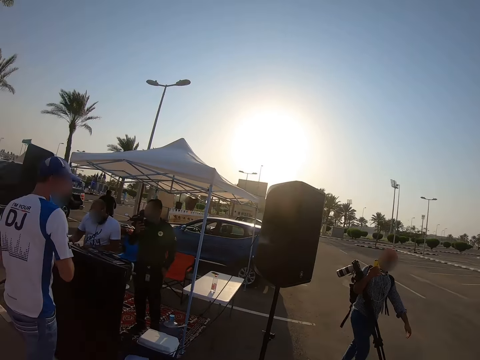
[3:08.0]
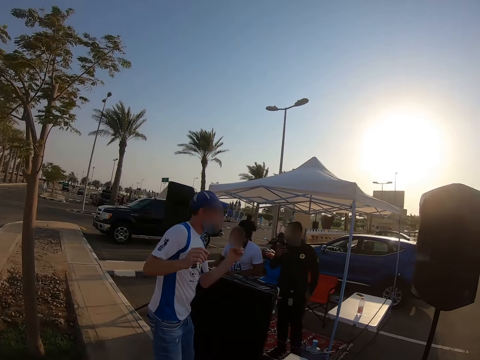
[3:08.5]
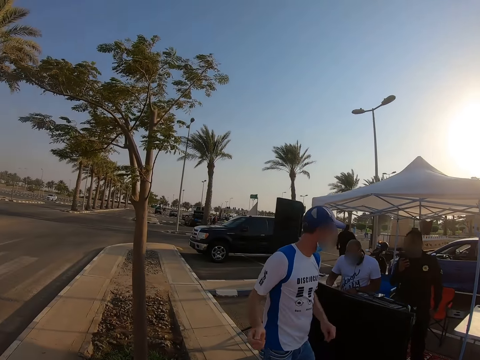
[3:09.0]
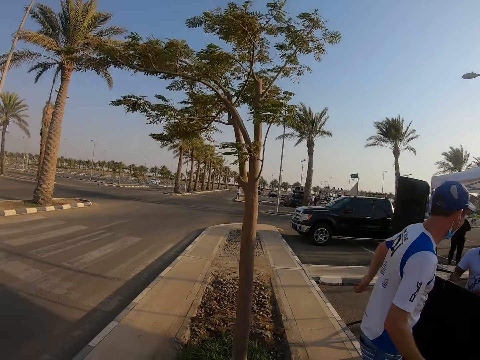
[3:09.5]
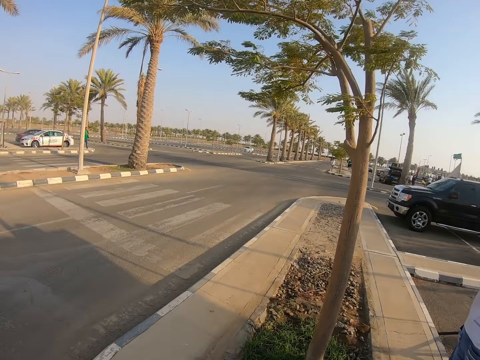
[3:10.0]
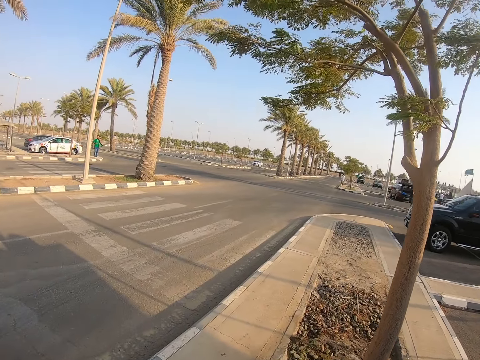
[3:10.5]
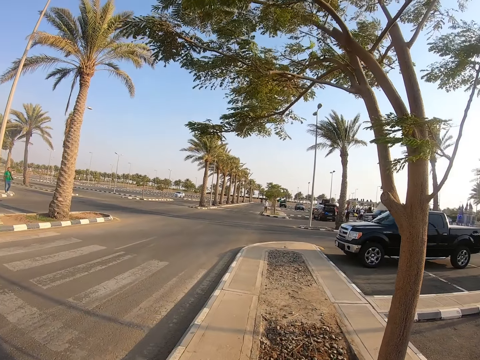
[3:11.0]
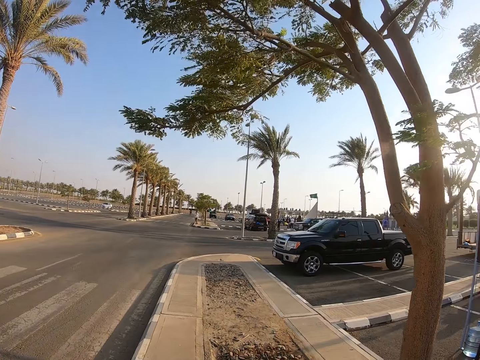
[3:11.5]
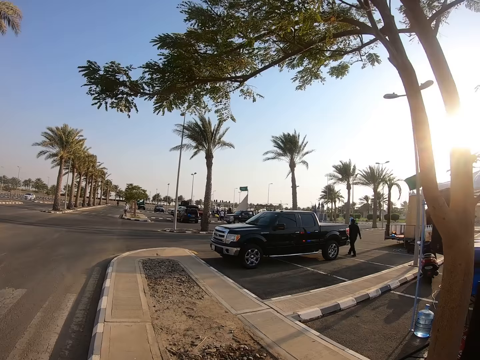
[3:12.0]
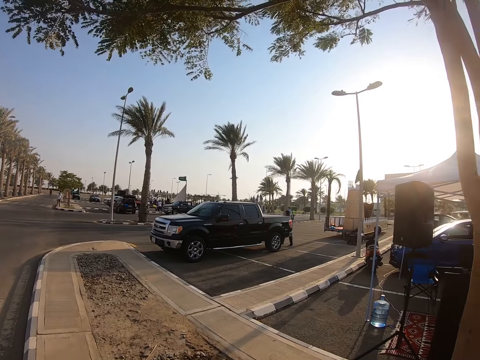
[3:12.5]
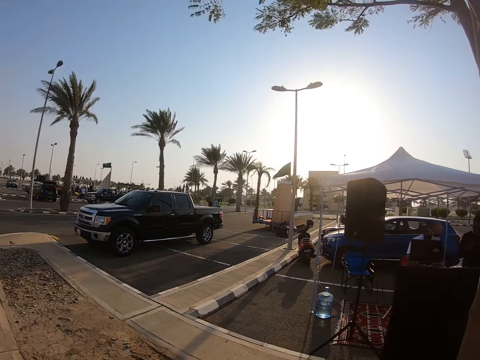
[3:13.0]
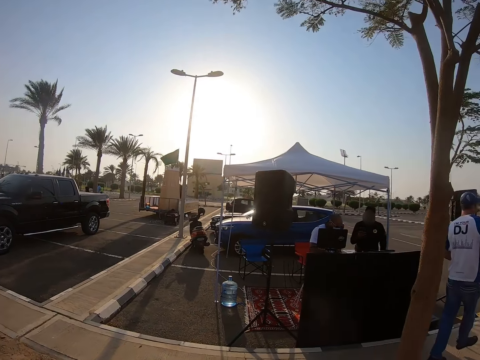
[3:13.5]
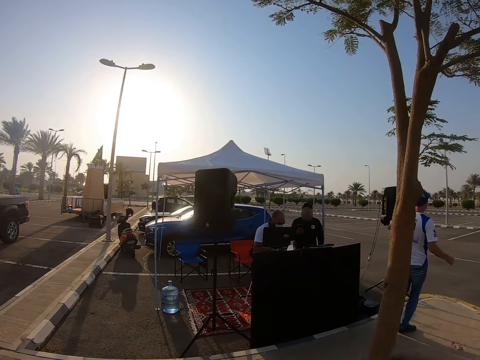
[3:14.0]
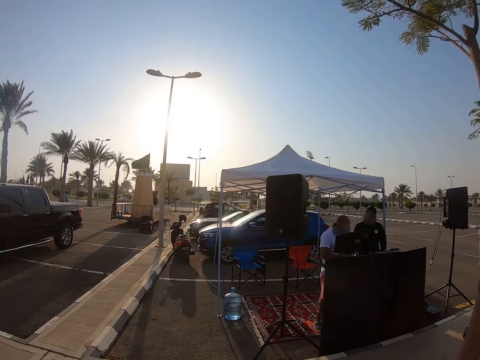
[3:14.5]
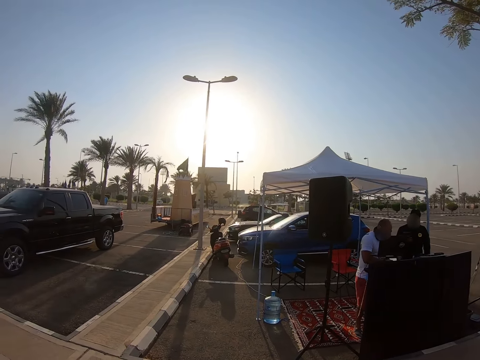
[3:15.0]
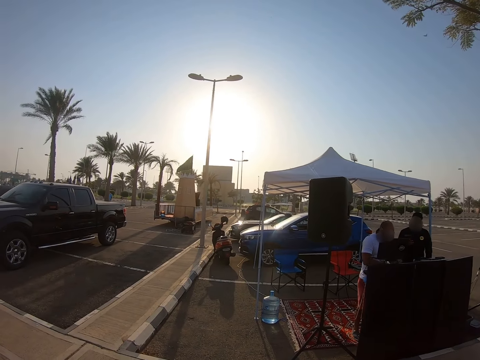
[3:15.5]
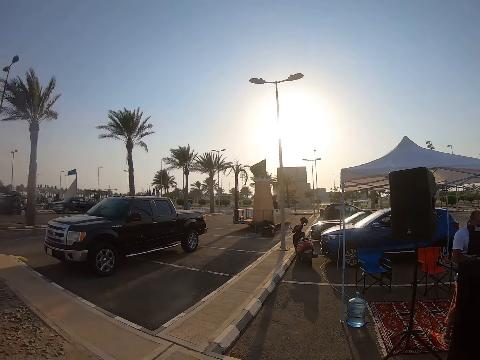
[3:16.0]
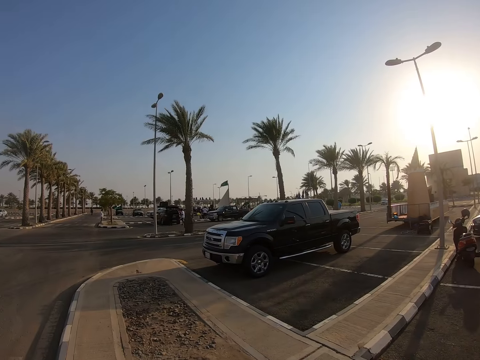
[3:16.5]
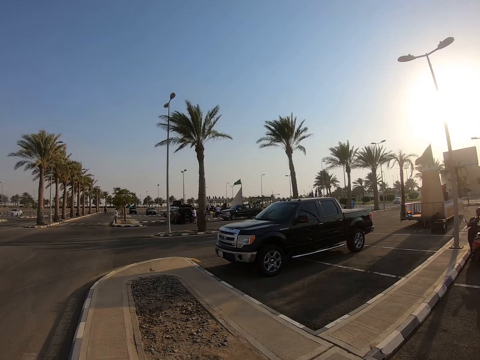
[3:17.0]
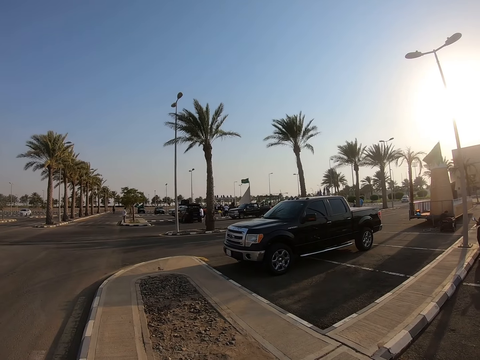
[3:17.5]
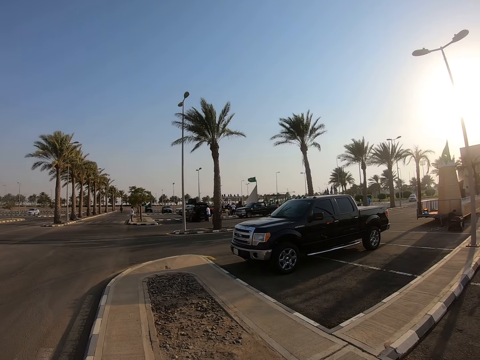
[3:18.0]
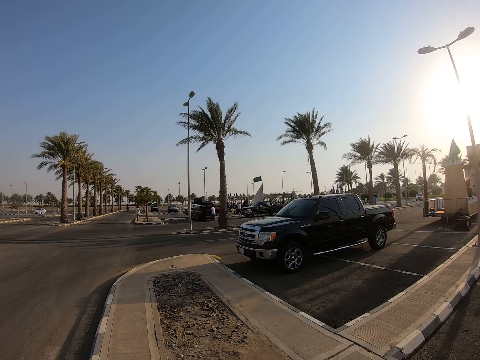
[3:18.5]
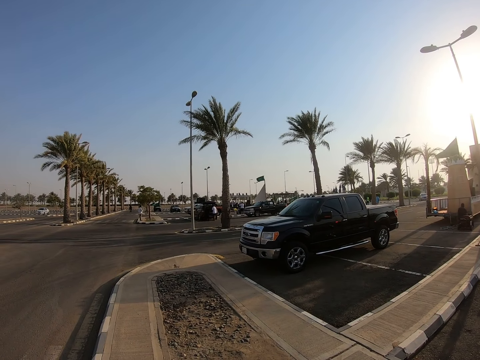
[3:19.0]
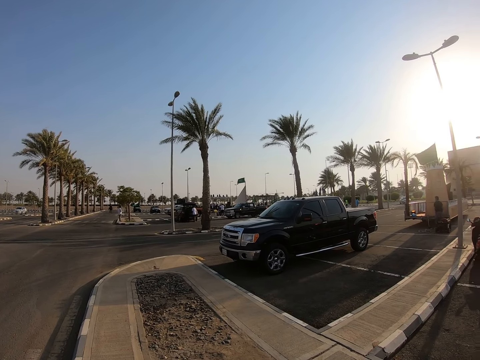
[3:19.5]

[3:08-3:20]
The camera wearer looks around the parking lot. They walk around the parking lot. They look around the parking lot.

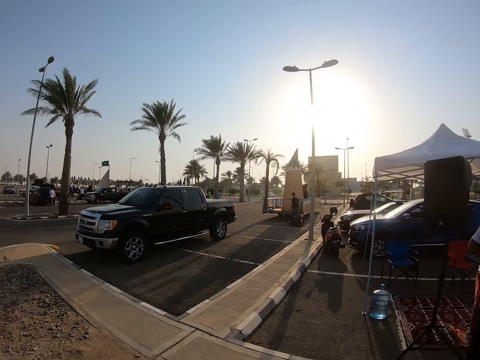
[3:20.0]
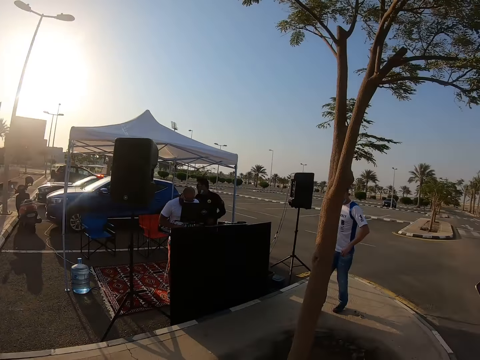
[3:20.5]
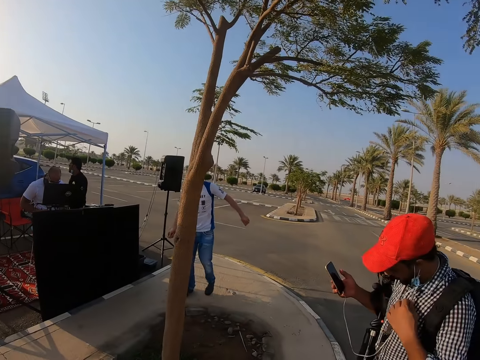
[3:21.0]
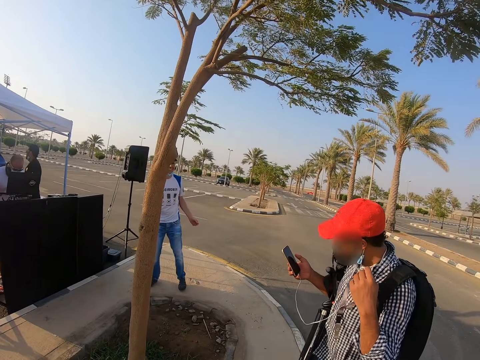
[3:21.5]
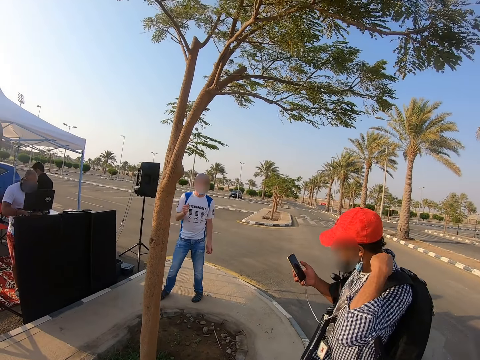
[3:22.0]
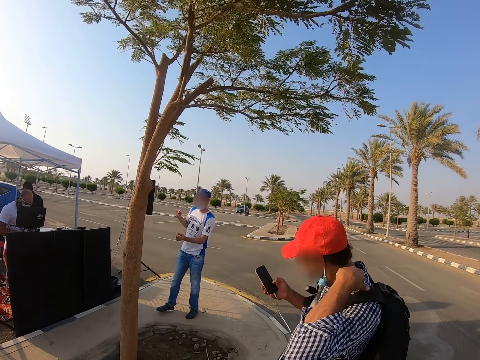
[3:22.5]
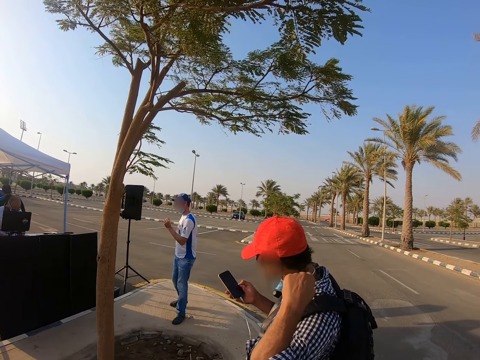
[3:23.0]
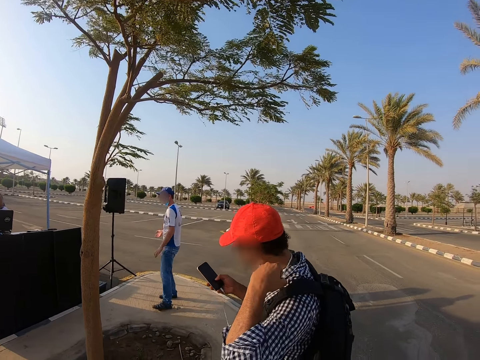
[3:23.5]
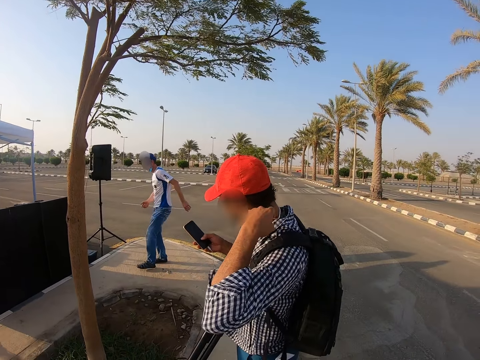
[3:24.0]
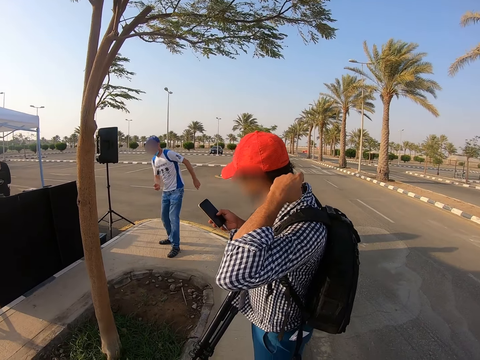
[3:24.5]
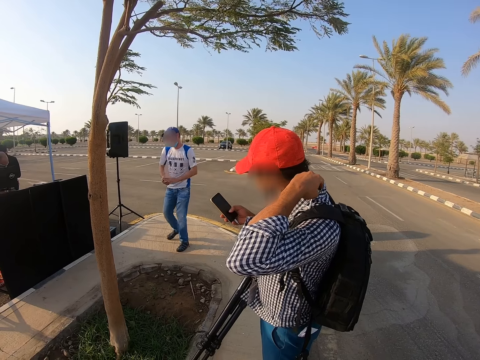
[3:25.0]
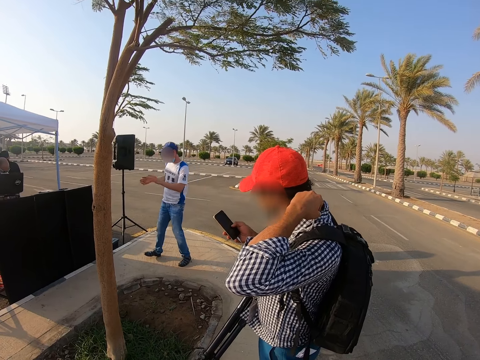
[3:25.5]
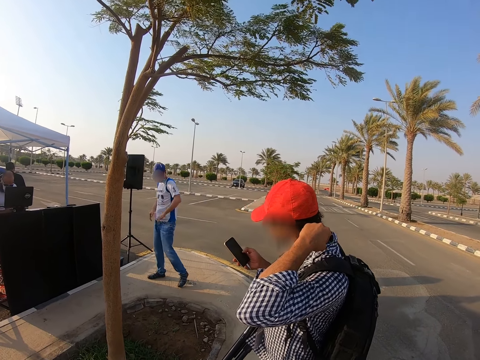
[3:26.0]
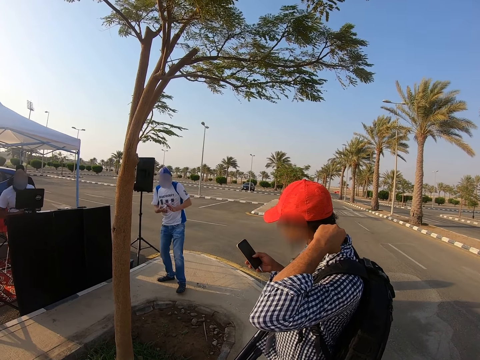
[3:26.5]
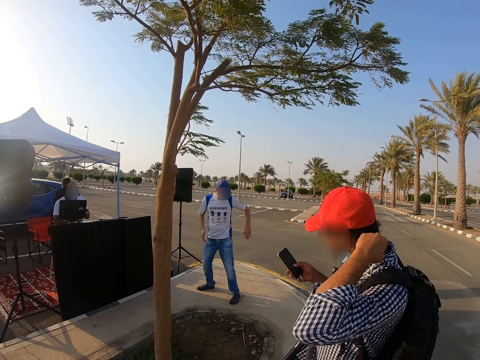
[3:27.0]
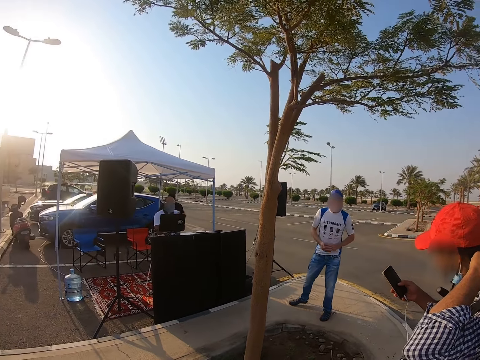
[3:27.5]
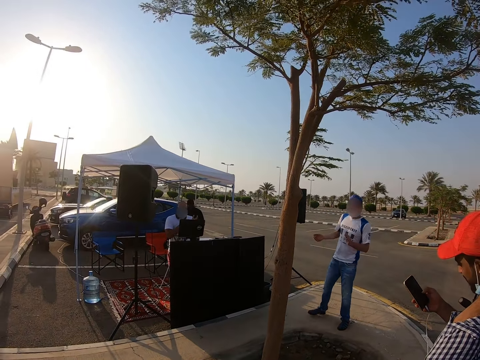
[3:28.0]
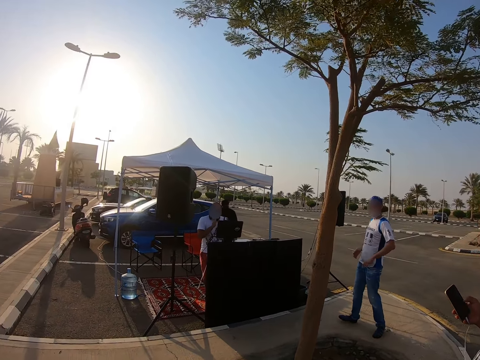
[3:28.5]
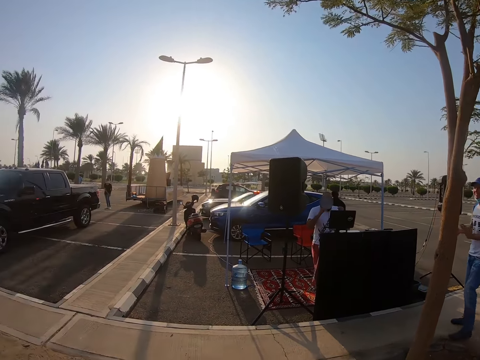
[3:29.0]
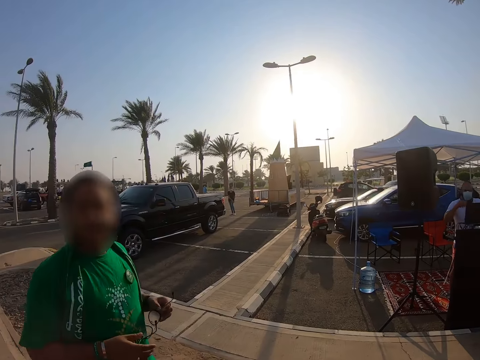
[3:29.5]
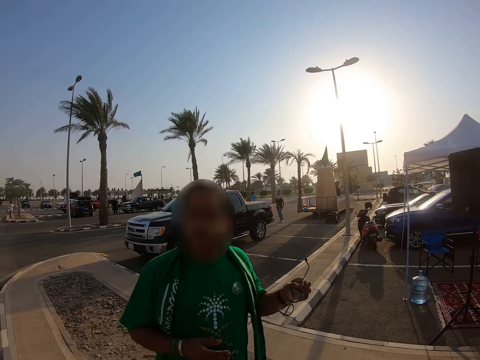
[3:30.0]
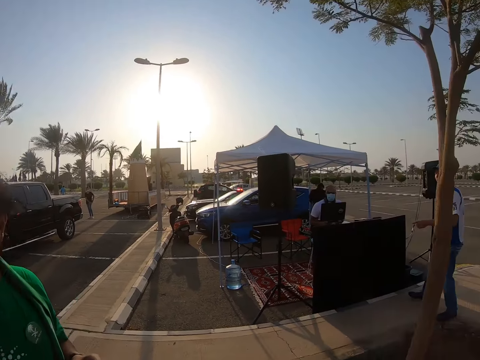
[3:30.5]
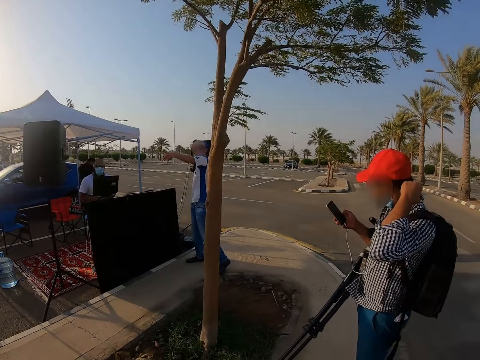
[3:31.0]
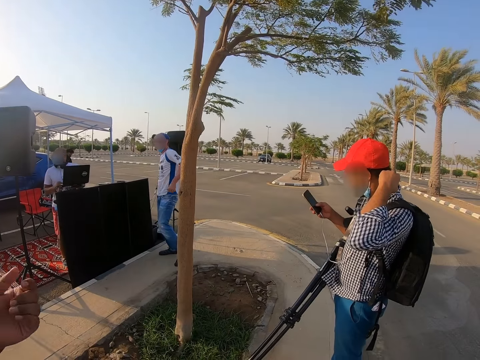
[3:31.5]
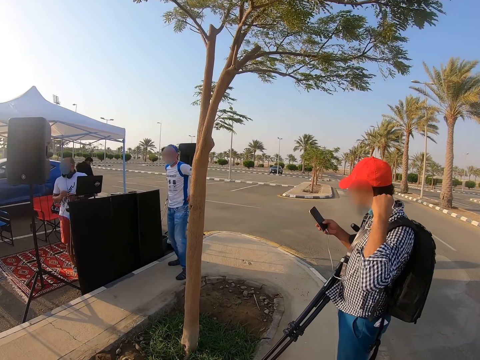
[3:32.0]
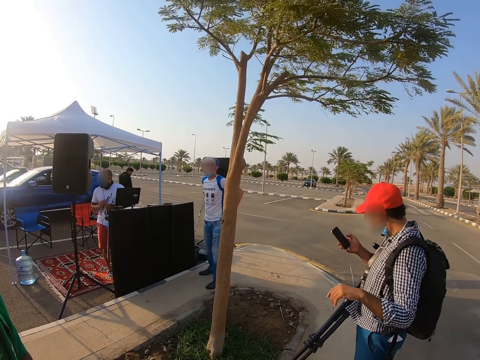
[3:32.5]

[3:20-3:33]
A man removes earphones from the ear. Another man dances on the pavement. The second man claps the hands, dances, claps the hands, dances and claps the hands. The camera wearer looks around the parking lot. A third man claps the hands. The camera wearer interacts with another man. The second man points a finger. The camera wearer looks around the parking lot.
